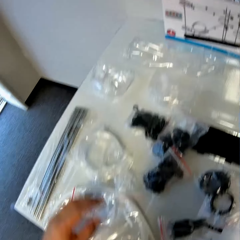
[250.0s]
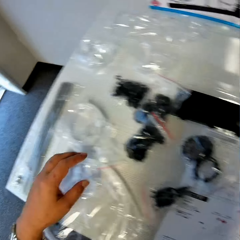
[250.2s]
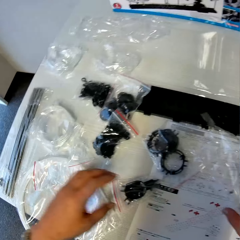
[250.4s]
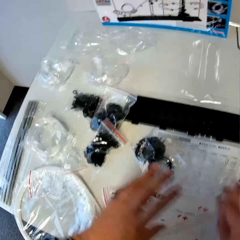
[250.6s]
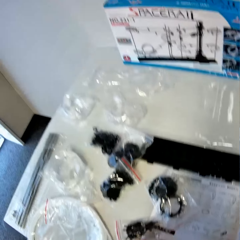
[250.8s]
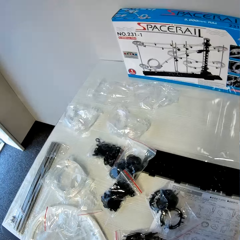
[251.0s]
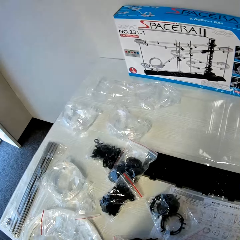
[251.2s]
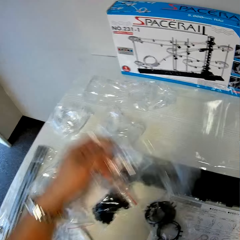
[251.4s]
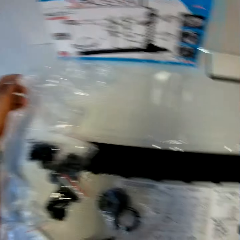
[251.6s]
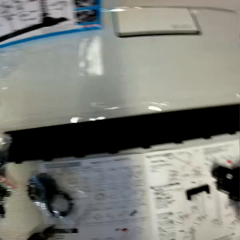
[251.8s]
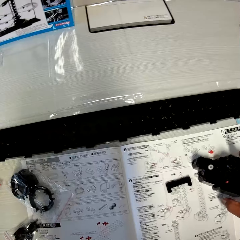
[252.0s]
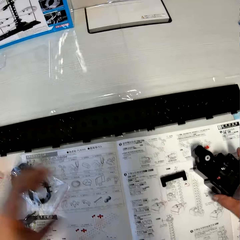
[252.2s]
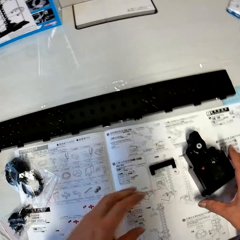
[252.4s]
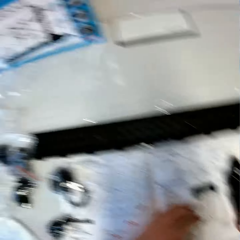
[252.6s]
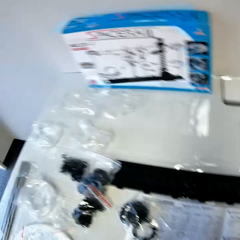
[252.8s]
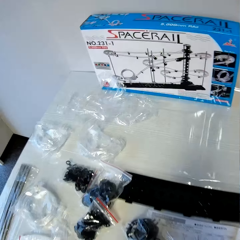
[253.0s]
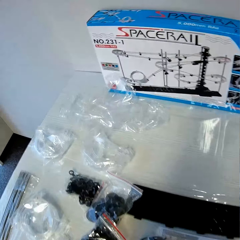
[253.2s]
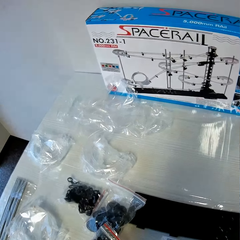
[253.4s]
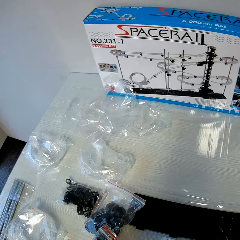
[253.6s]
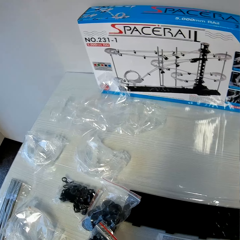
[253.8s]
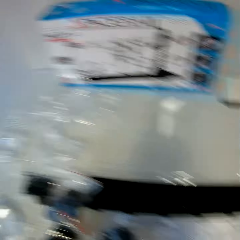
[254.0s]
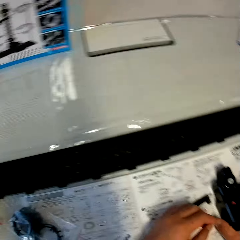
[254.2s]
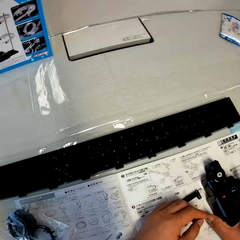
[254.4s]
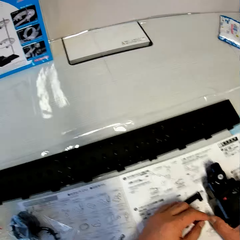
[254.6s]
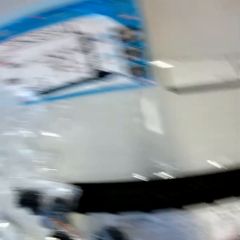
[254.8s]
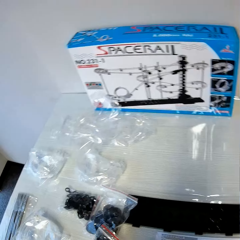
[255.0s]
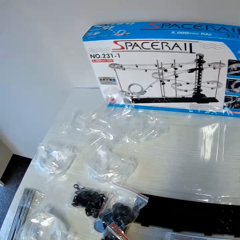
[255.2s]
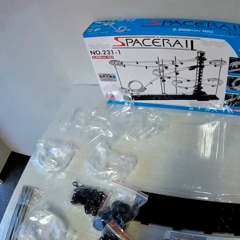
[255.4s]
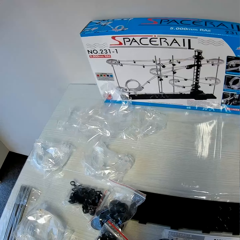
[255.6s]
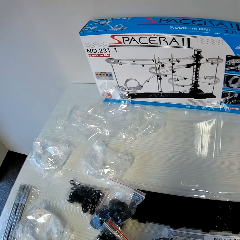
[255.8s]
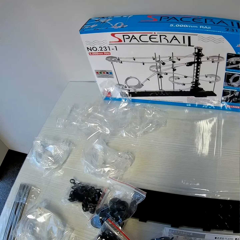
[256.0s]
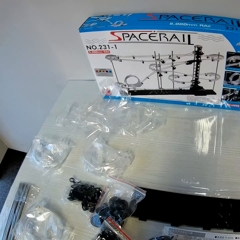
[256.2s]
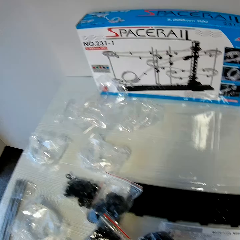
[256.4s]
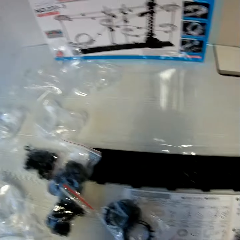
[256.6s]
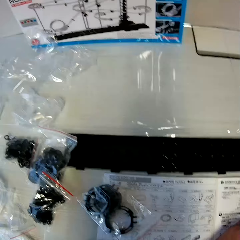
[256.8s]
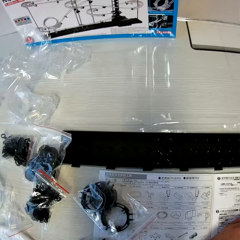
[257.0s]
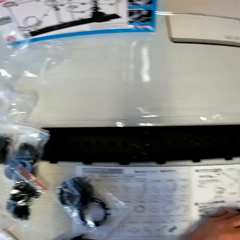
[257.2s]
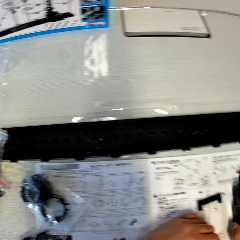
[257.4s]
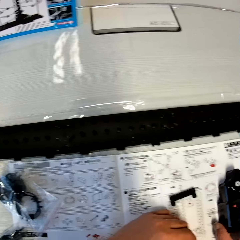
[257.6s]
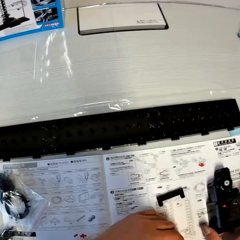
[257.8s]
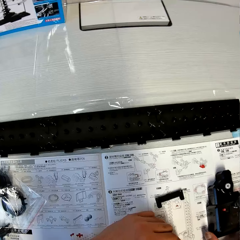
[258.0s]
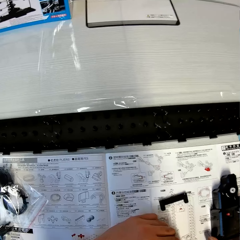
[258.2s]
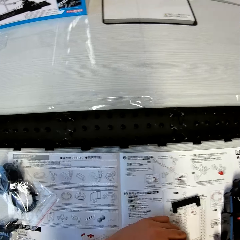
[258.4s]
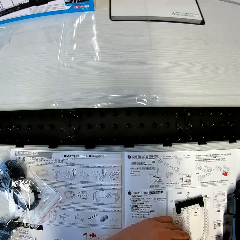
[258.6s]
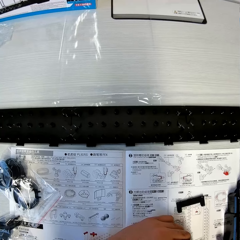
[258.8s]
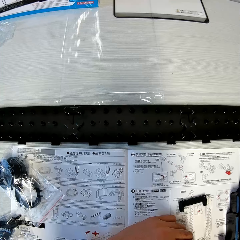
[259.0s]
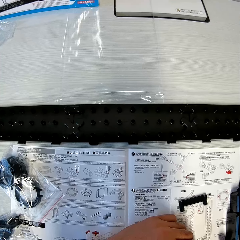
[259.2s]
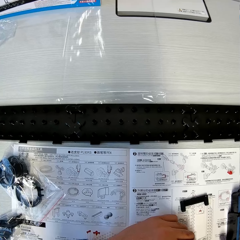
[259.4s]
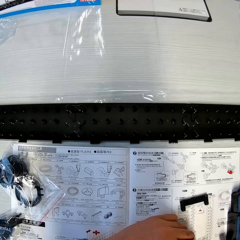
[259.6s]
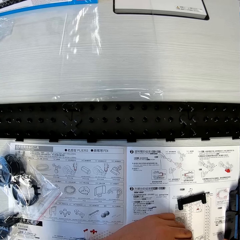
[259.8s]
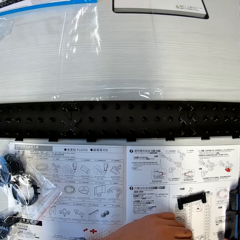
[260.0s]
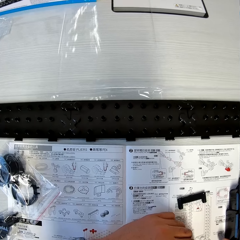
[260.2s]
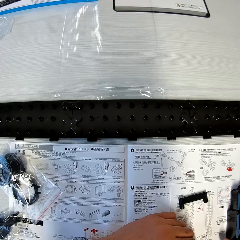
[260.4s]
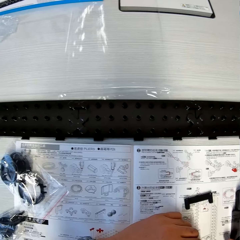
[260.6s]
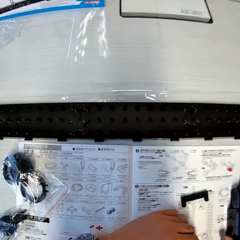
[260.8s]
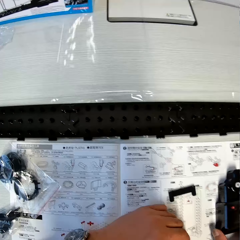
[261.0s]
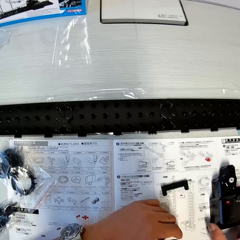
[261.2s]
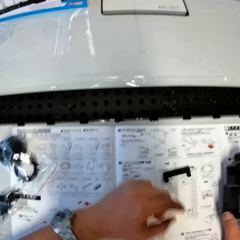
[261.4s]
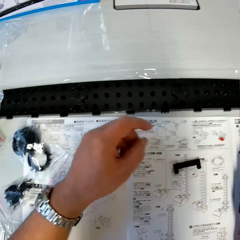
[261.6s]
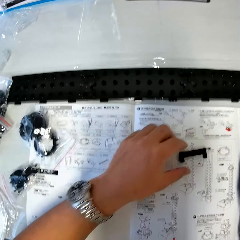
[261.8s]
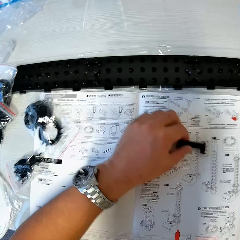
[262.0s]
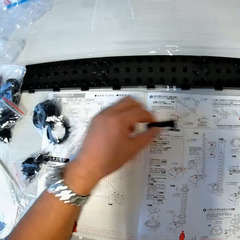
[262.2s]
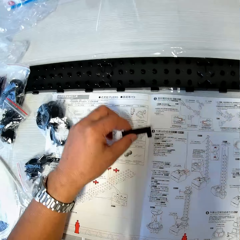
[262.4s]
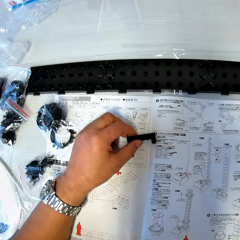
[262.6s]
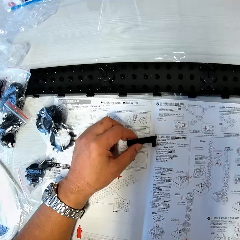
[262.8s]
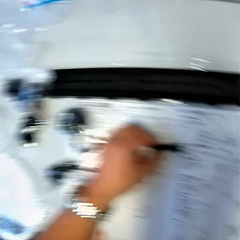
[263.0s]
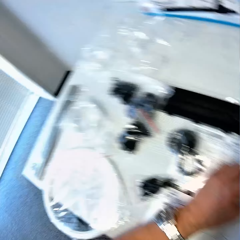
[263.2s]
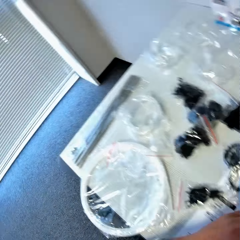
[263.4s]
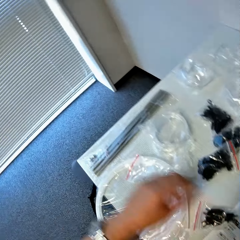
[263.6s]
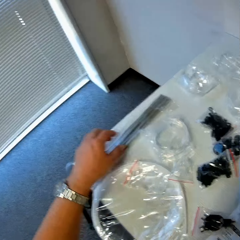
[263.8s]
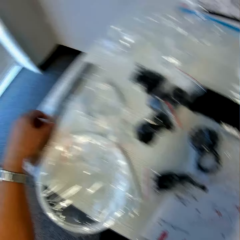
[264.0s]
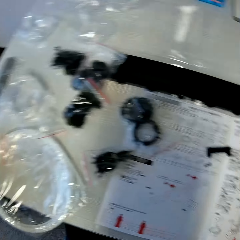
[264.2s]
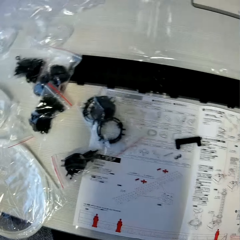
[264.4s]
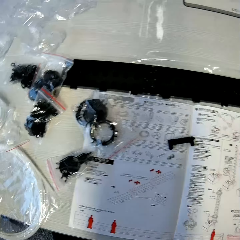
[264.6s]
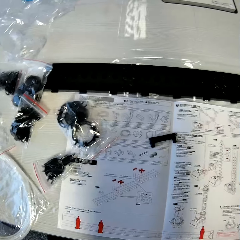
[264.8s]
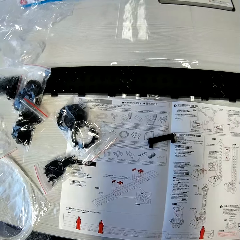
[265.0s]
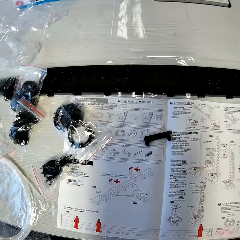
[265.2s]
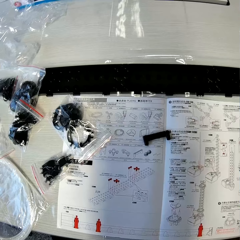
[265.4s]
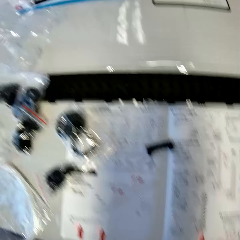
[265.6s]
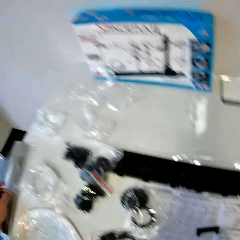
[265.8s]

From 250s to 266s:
The camera wearer drops an empty pack on the table. He picks up the empty pack from the table and drops the empty pack on the table. He touches the gear box on the table with his right hand. He looks at the box. He picks up something. He moves the piece of space rail on the table with his left hand. He picks up the pack of space rail shafts and steel balls from the table.

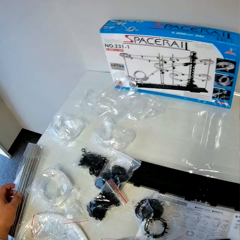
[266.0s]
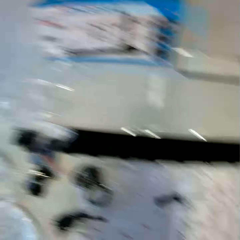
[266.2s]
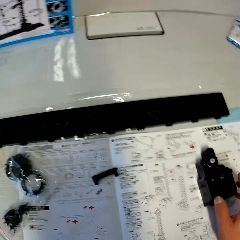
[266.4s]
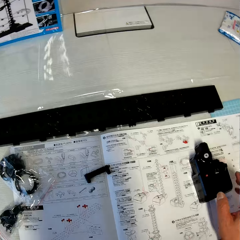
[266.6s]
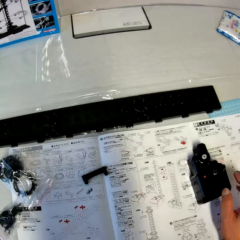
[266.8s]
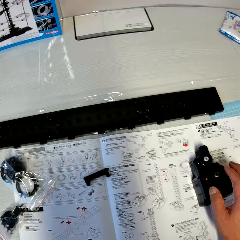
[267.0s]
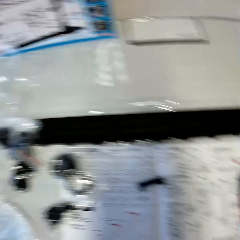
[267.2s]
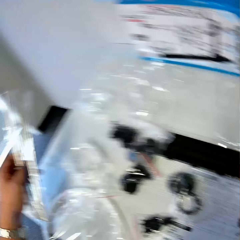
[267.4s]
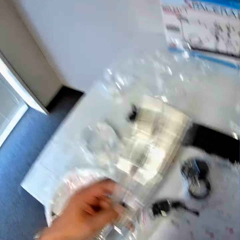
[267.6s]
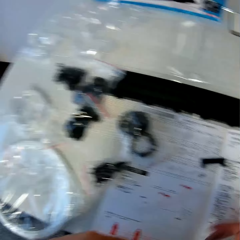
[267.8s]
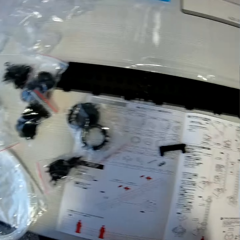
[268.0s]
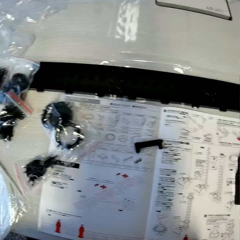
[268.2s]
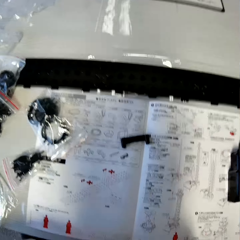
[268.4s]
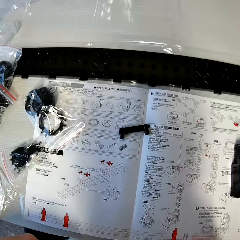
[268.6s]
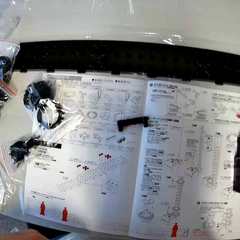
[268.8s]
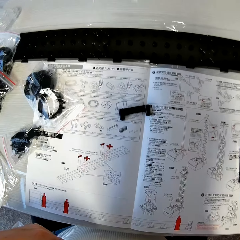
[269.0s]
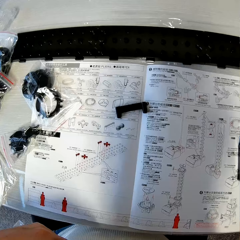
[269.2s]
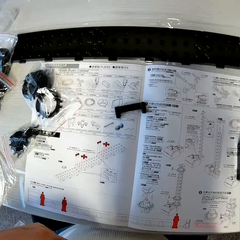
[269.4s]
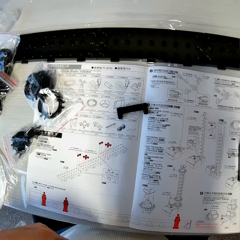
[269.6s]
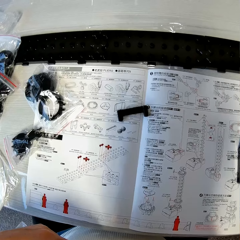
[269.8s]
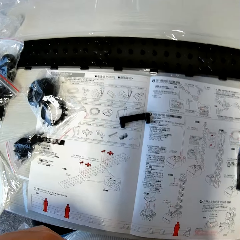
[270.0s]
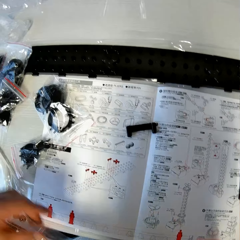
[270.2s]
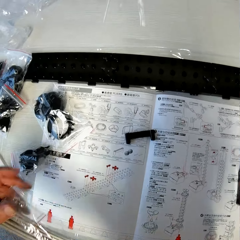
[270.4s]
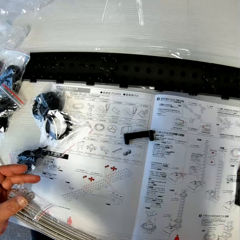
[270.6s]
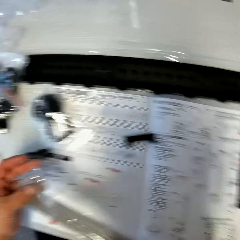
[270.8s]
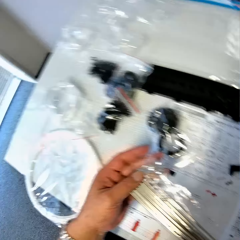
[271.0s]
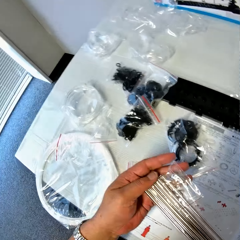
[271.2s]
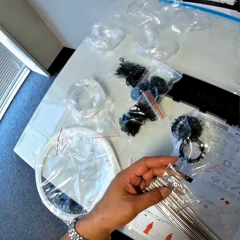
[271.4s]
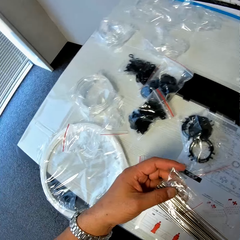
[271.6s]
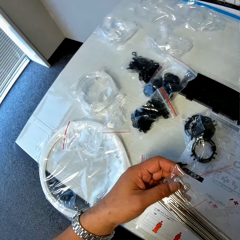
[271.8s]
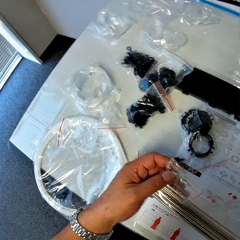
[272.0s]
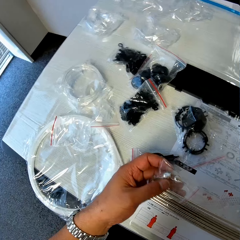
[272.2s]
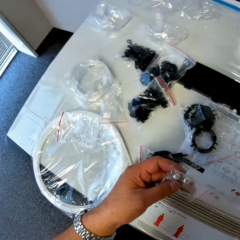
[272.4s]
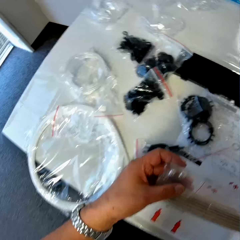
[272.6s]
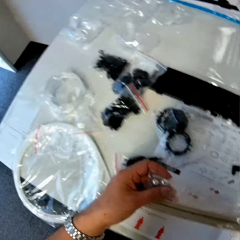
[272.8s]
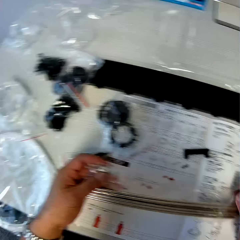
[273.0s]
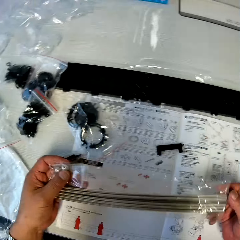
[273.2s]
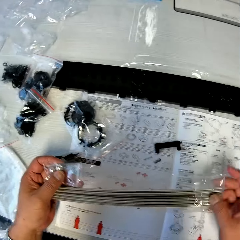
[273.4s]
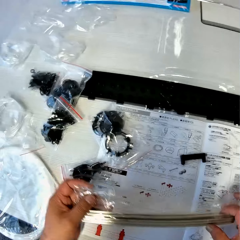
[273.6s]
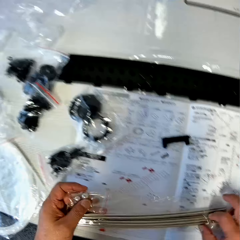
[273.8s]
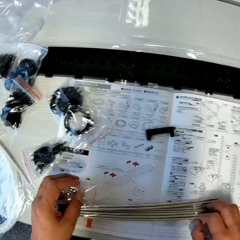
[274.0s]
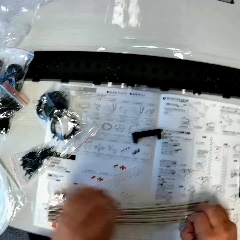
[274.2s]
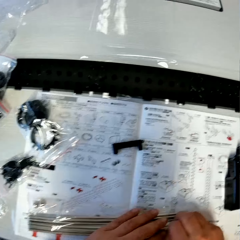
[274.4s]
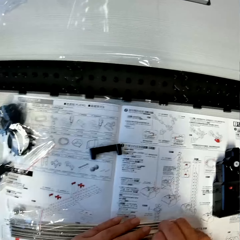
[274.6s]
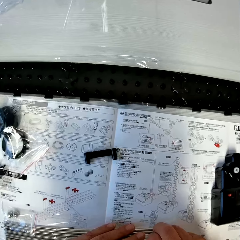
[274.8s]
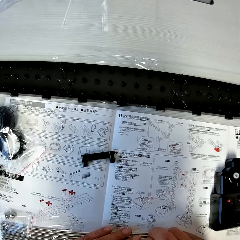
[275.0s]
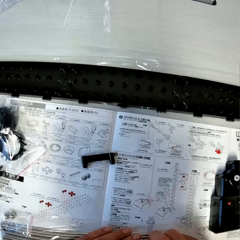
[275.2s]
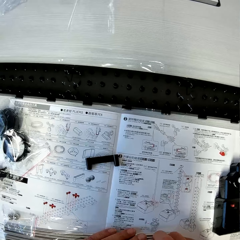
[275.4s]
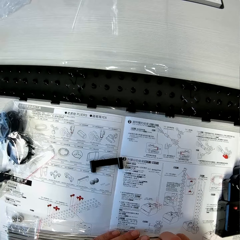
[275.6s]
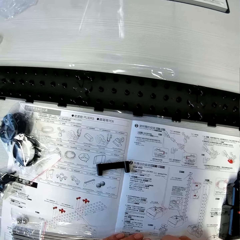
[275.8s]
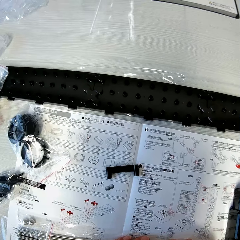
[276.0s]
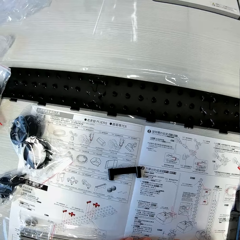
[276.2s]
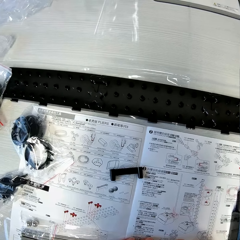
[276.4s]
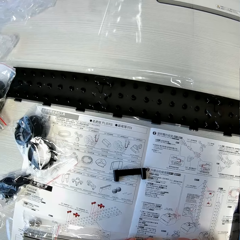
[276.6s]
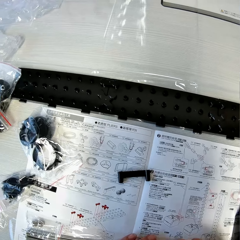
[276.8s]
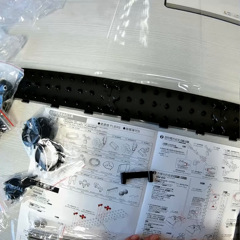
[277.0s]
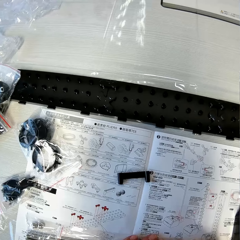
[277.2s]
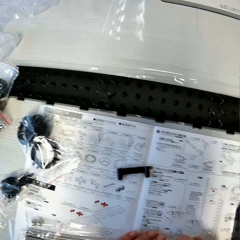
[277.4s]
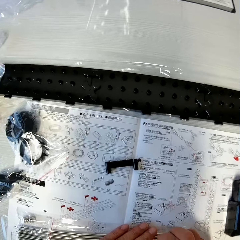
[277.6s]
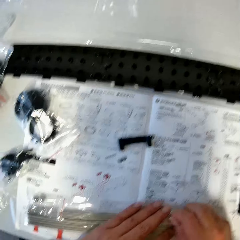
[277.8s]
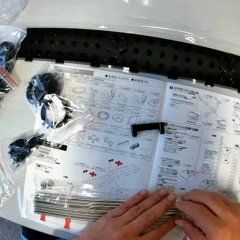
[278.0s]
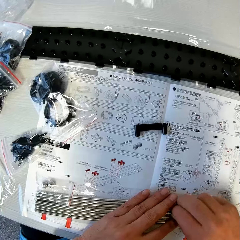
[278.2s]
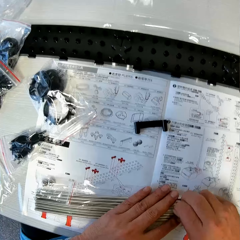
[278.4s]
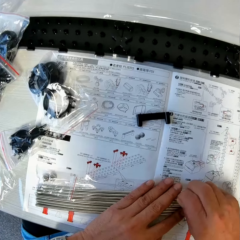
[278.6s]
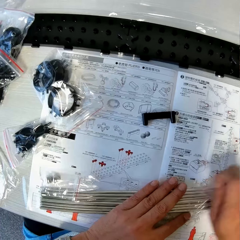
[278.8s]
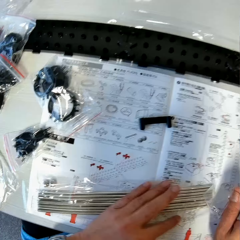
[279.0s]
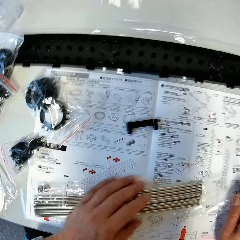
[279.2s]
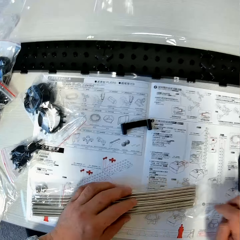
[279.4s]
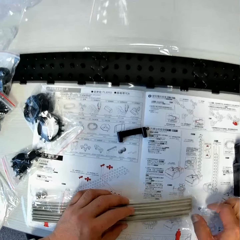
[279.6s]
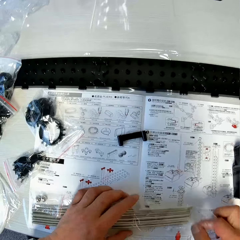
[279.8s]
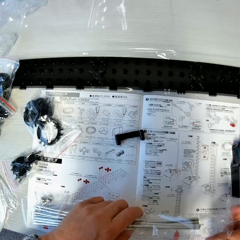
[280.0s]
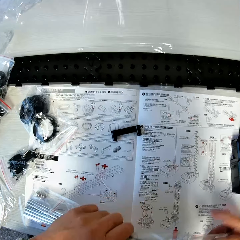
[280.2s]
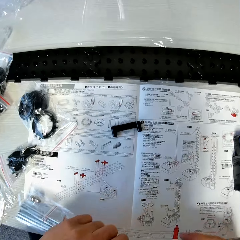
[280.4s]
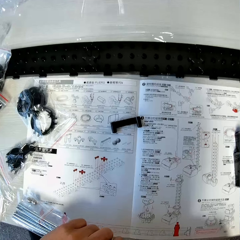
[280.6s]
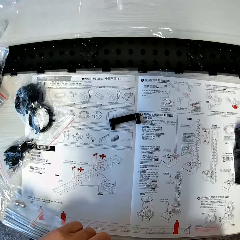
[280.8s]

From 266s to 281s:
The camera wearer looks at the spacerail guidelines. He picks up something. He looks at the spacerail guidelines. He examines the space rail shafts and the steel balls in his hands. He drops the pack of space rail shafts and steel balls on the table. He opens the pack of space rail shafts and steel balls with his right hand.
